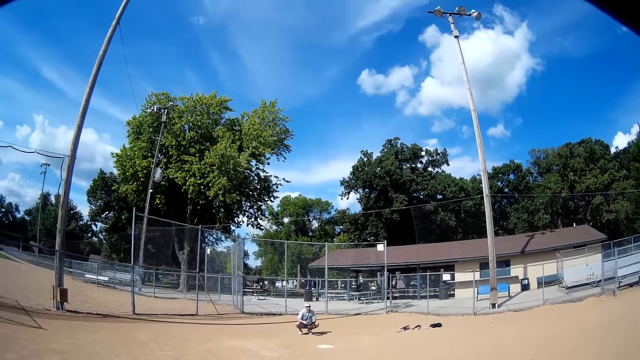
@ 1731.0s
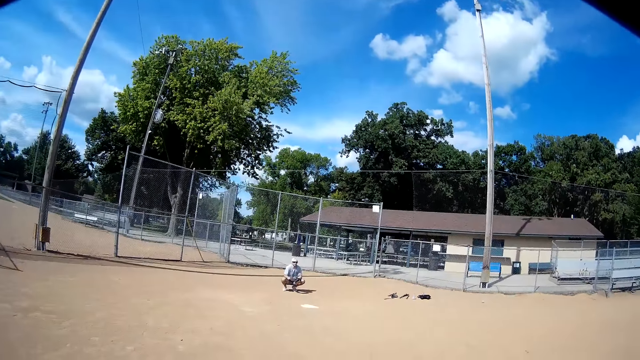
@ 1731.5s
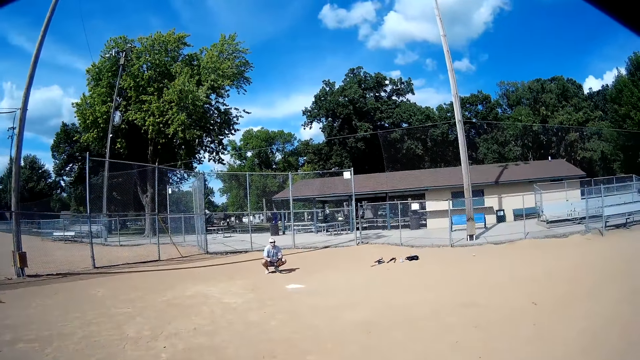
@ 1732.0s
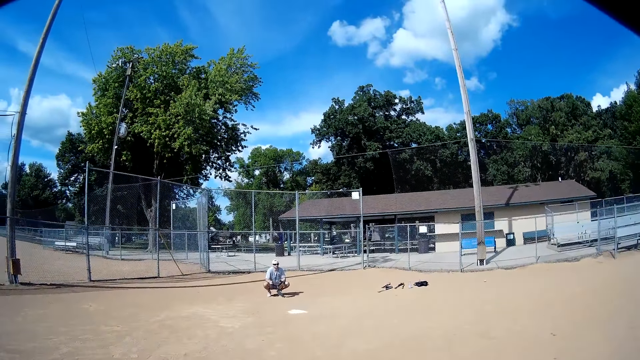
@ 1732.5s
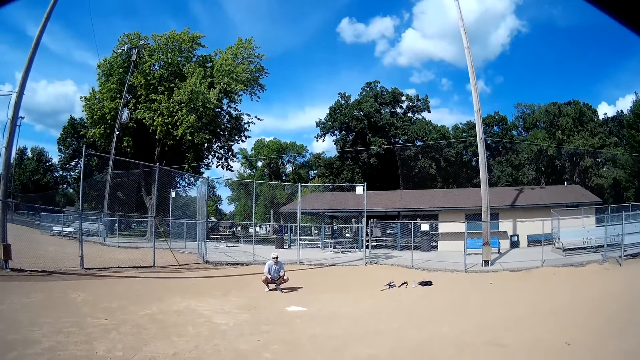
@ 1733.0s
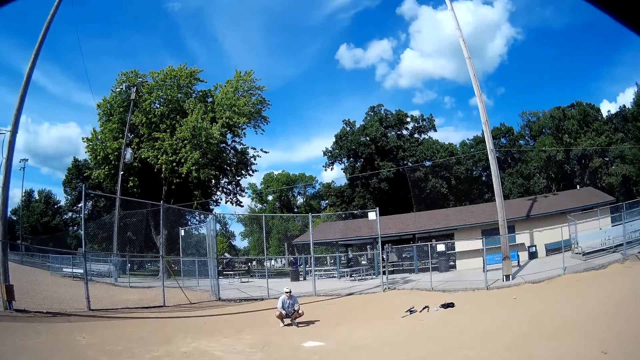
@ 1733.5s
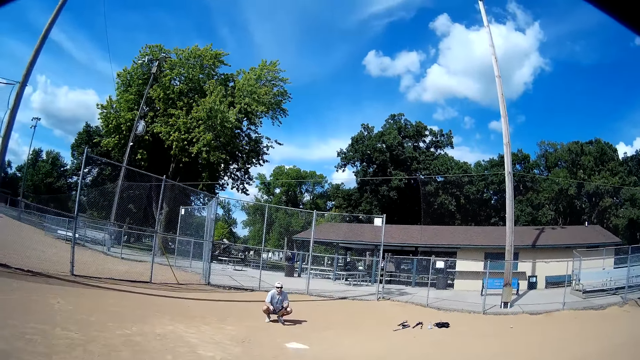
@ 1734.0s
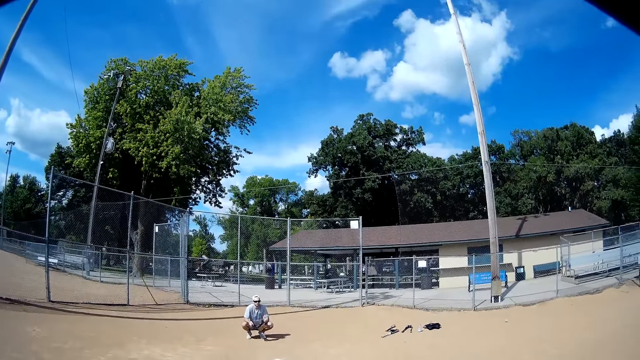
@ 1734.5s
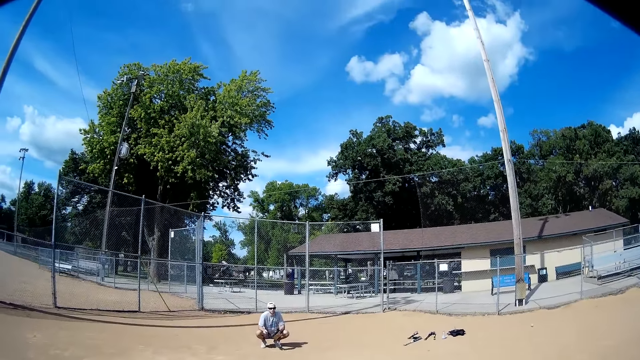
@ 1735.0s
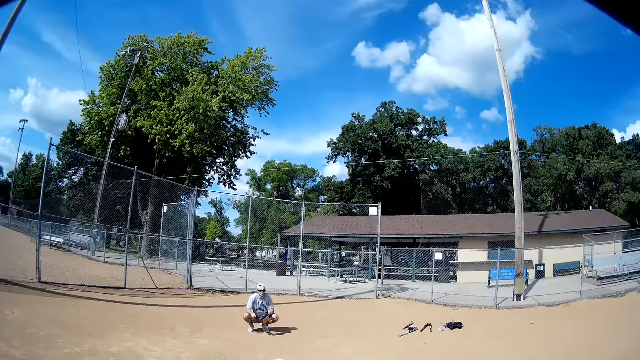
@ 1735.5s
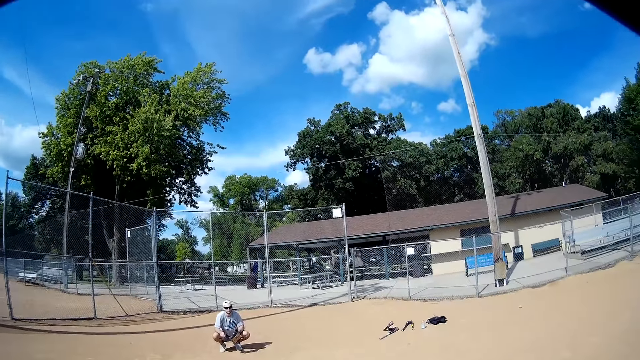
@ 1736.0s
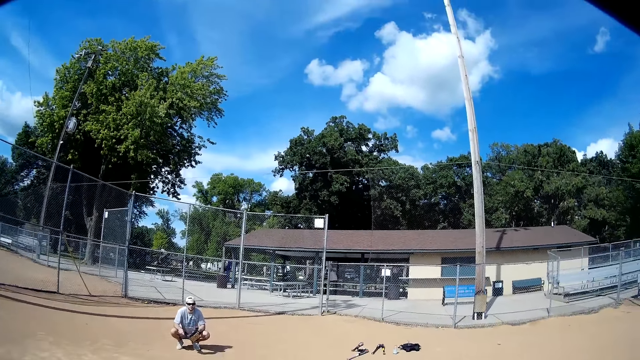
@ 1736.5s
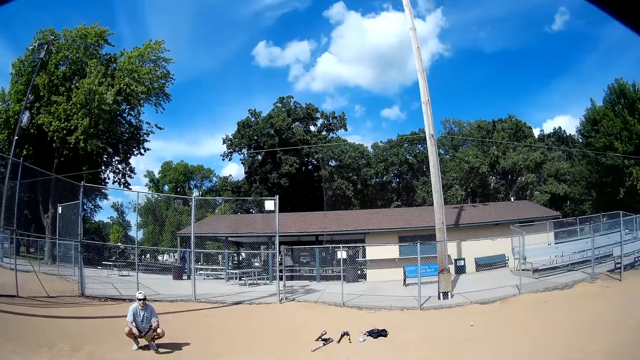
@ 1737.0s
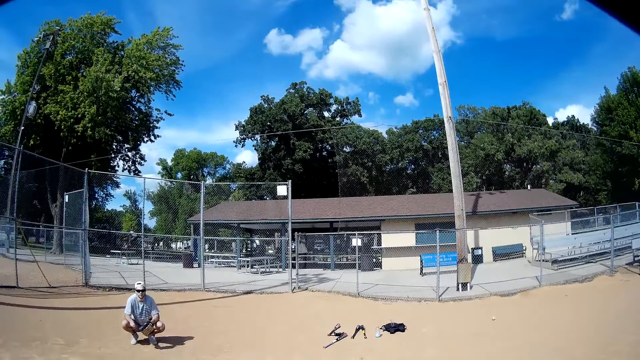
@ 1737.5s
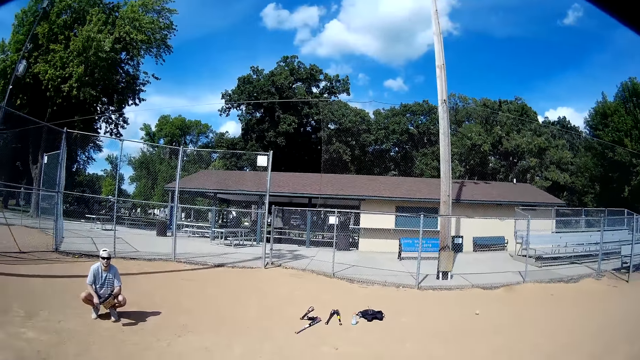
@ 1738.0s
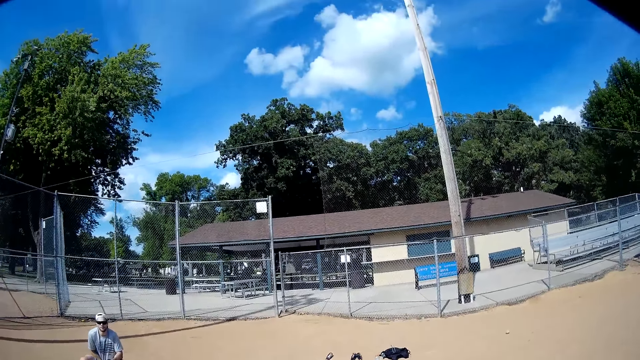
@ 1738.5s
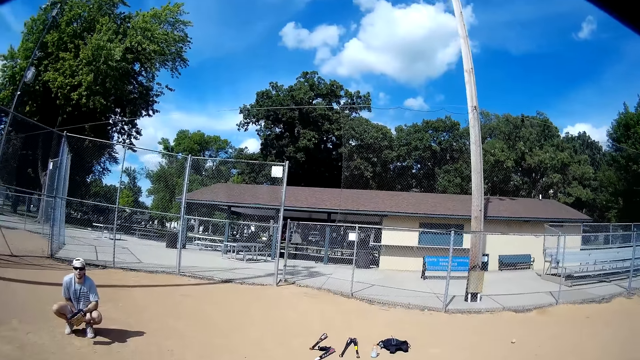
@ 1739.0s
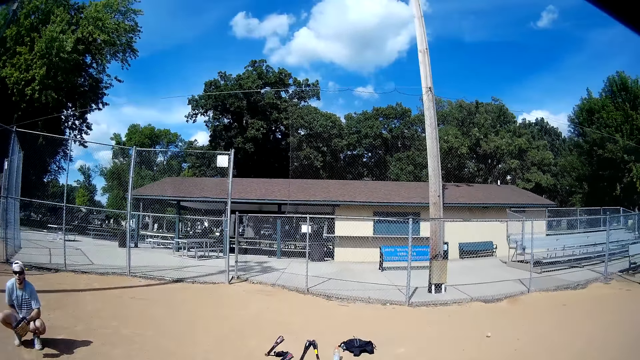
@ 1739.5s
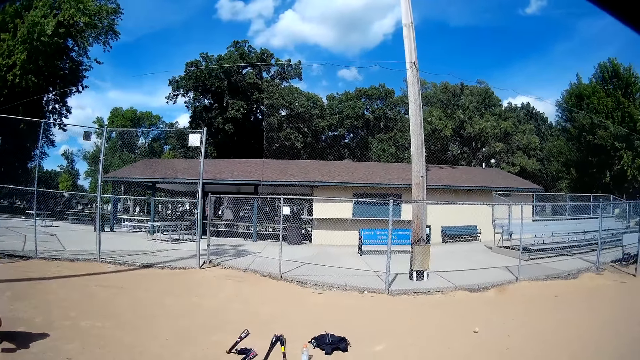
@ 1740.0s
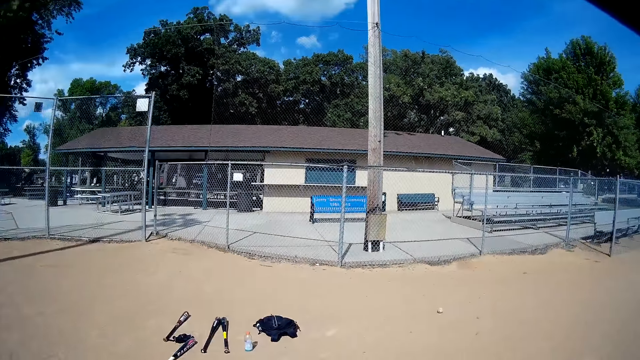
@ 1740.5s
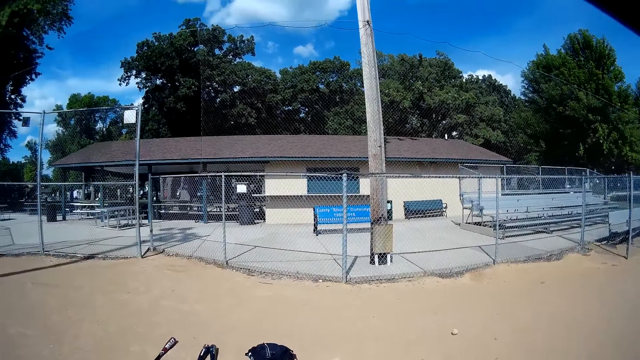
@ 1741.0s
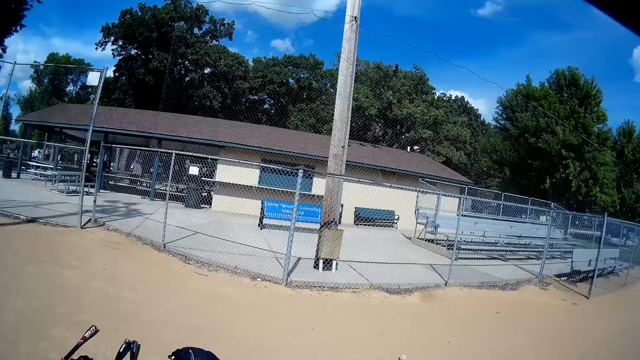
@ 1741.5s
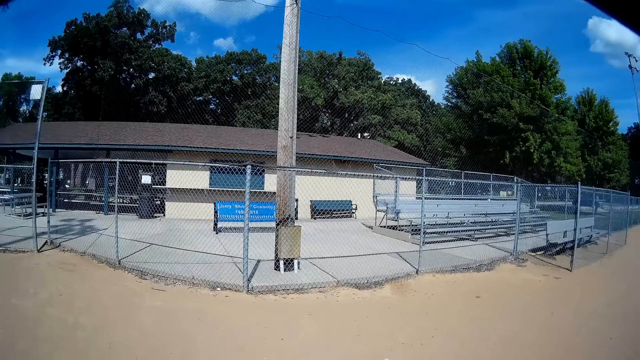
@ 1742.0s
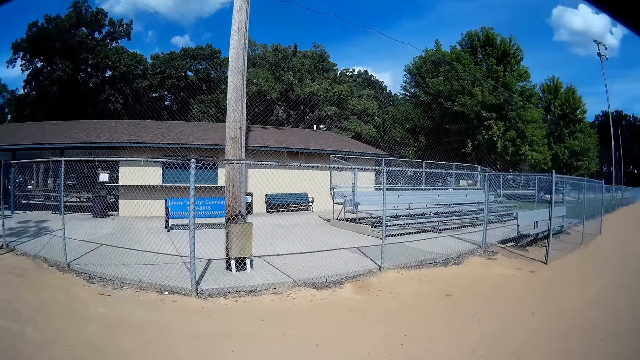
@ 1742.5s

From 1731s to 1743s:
A man squats to the ground. The camera wearer walks towards the man.

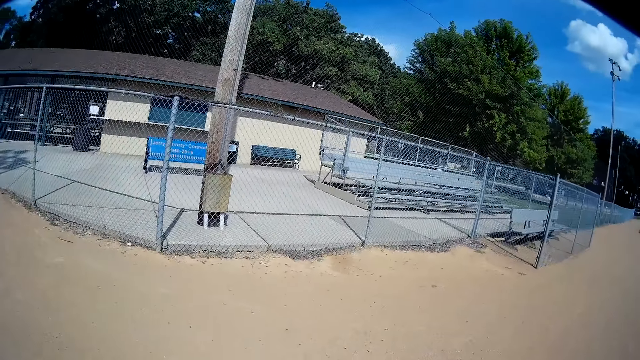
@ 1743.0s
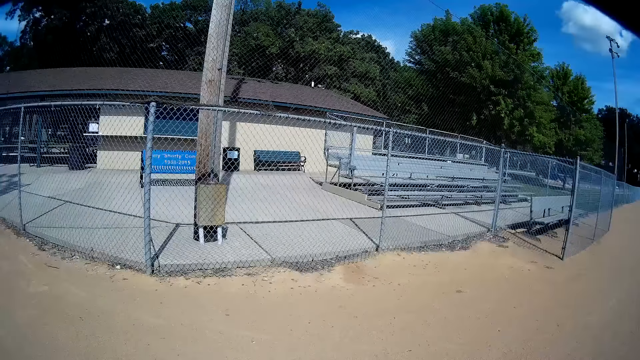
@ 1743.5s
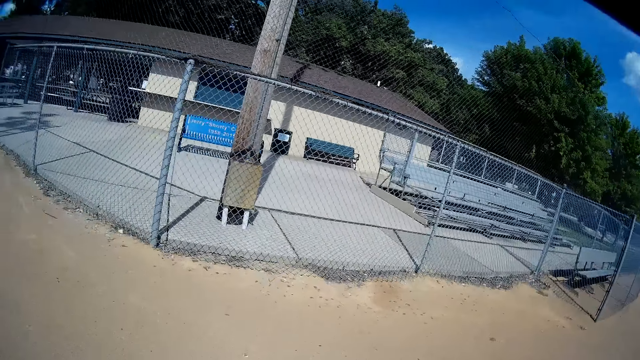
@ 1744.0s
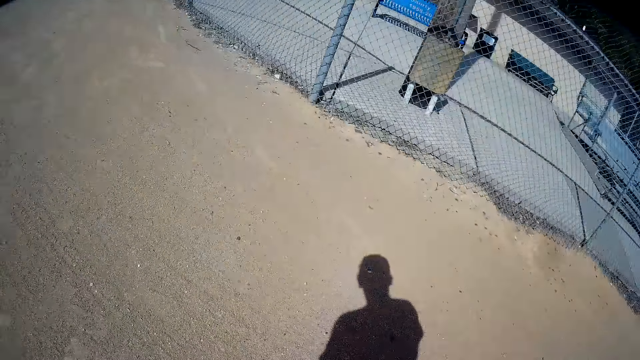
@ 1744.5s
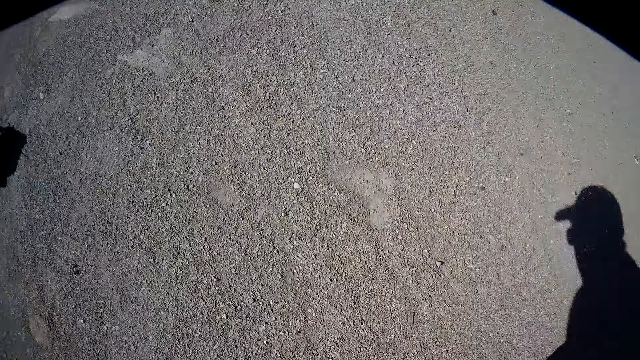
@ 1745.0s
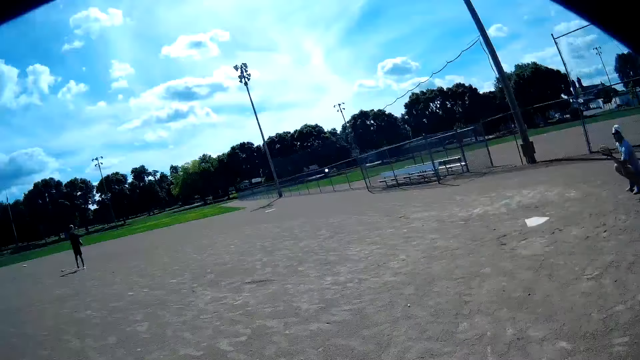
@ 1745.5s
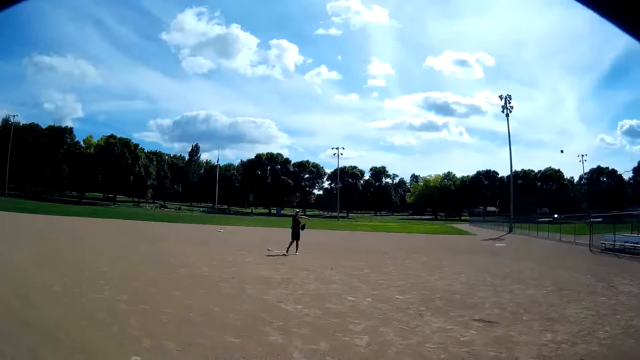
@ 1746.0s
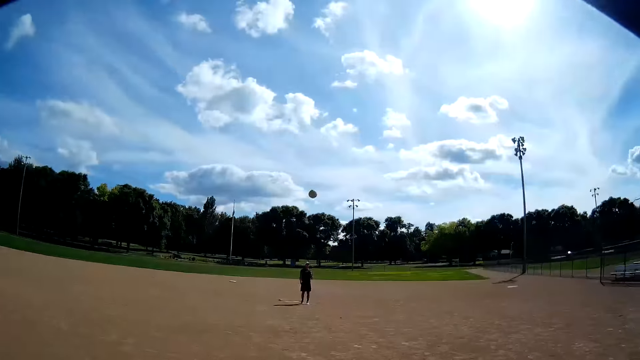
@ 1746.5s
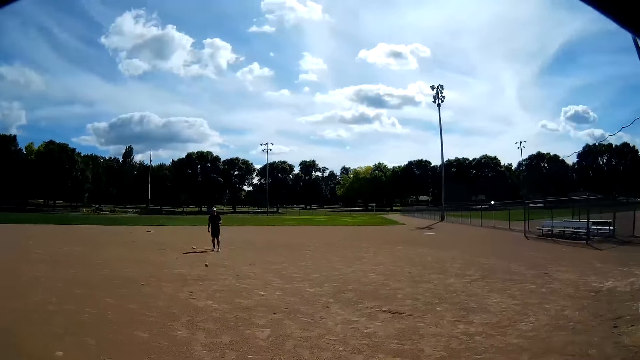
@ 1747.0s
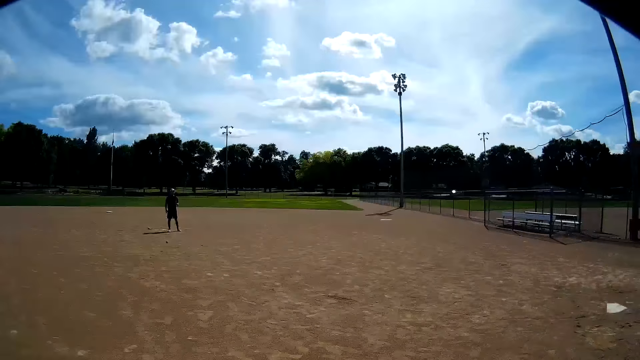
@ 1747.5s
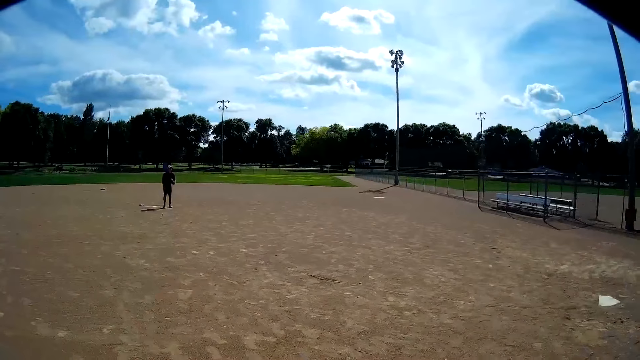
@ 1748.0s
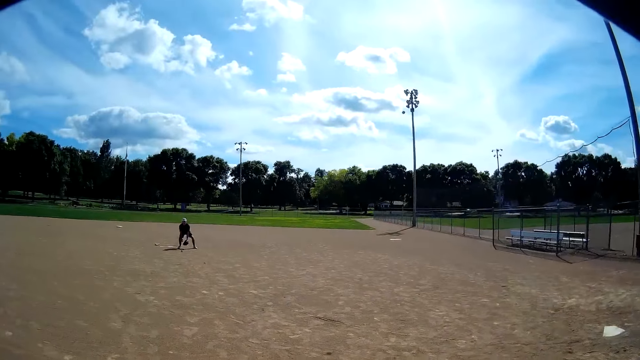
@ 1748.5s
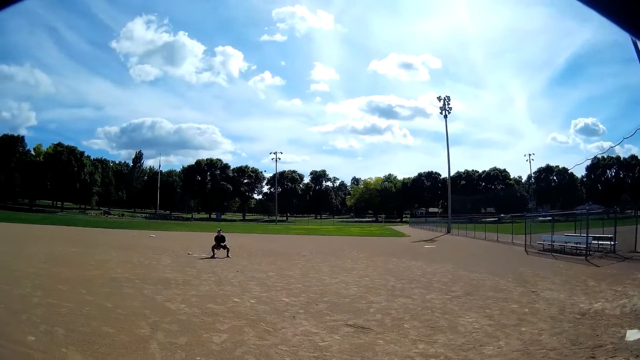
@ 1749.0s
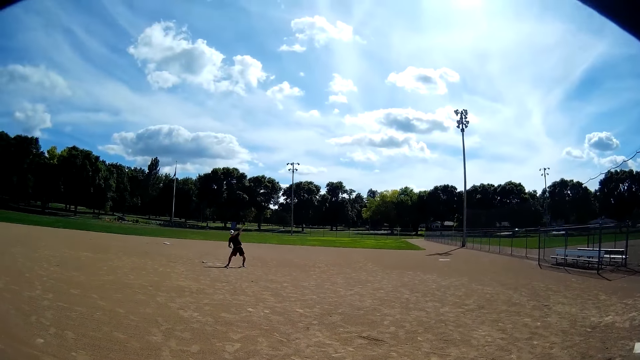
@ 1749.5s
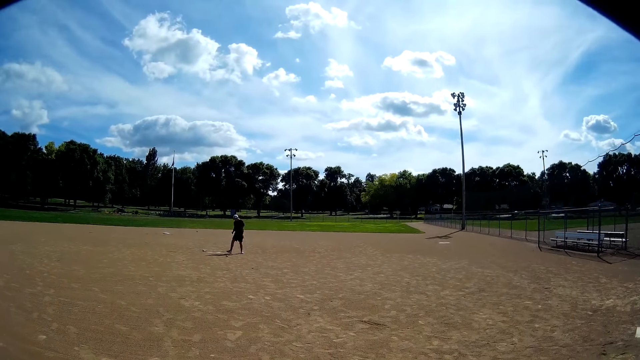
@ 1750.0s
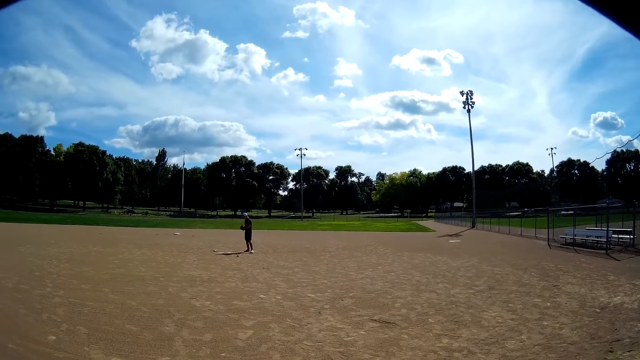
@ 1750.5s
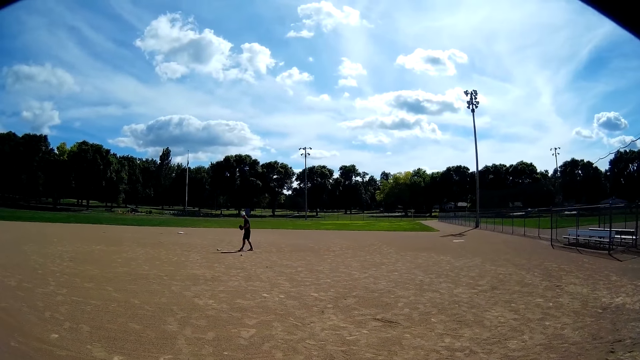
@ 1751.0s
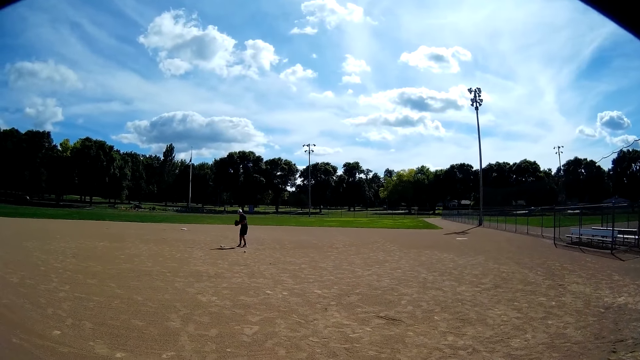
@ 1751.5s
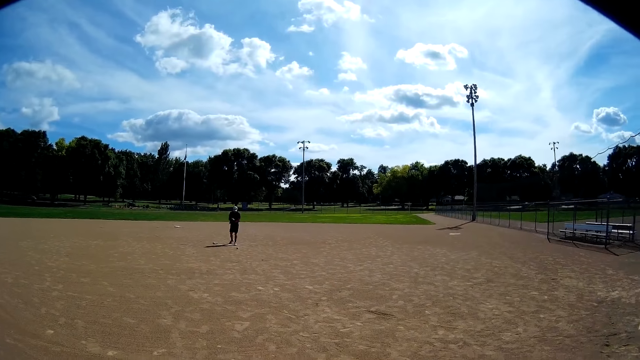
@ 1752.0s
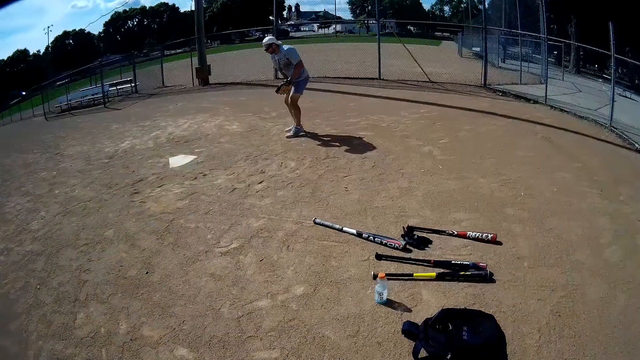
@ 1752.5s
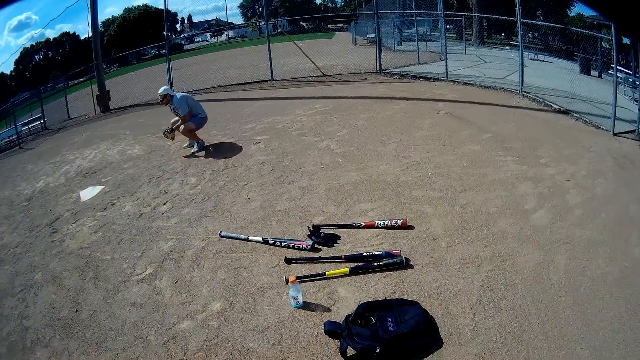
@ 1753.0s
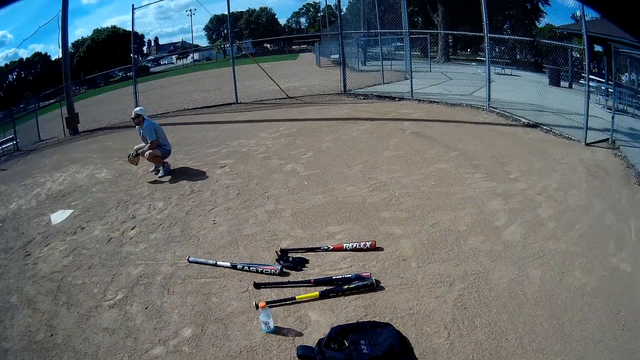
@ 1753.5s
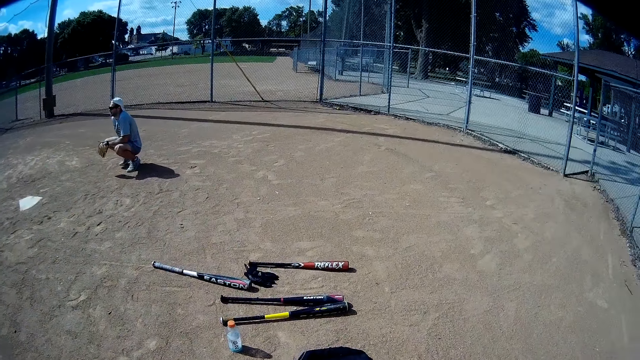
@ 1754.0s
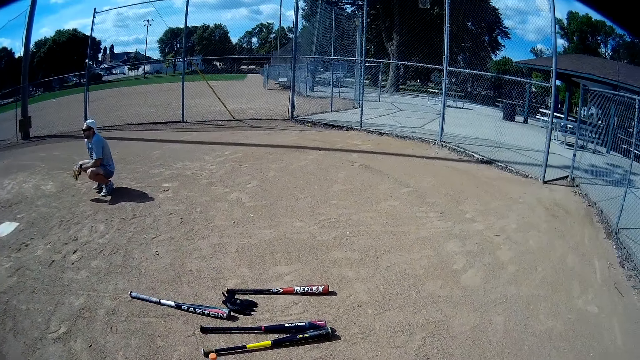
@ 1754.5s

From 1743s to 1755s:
The camera wearer picks another ball from the ground. A man throws a ball to another man. The camera wearer looks at the first man. They throw the ball to the first man. The first man picks the balls from the ground. The other man throws the ball back to the first man. The first man catches the ball from the other man. The first man stands. The other man crouches again.
